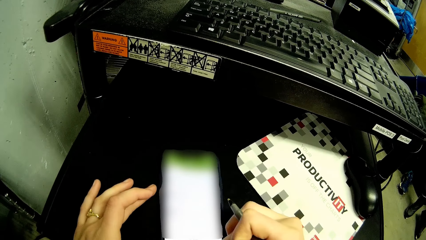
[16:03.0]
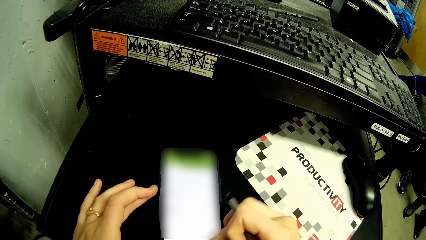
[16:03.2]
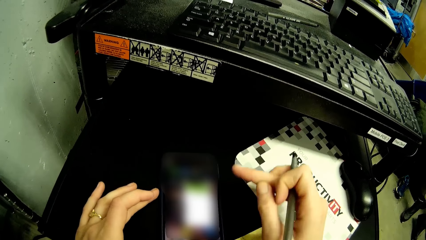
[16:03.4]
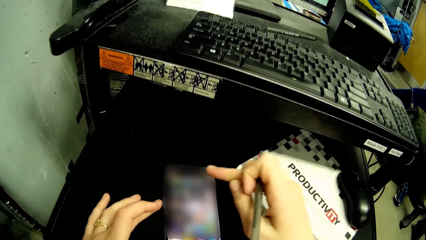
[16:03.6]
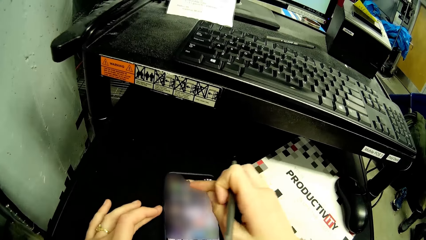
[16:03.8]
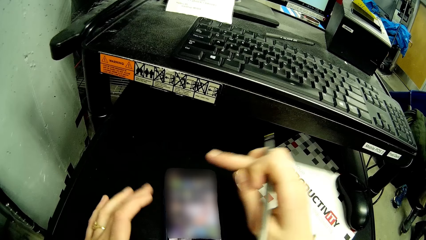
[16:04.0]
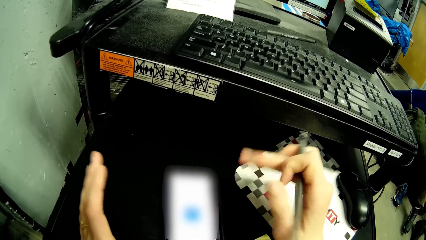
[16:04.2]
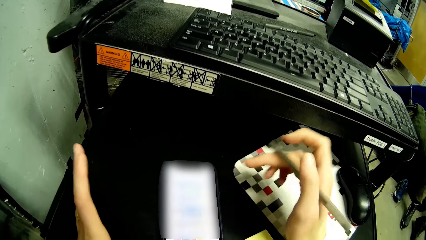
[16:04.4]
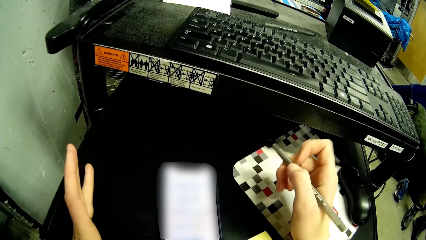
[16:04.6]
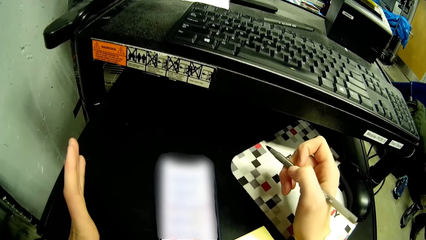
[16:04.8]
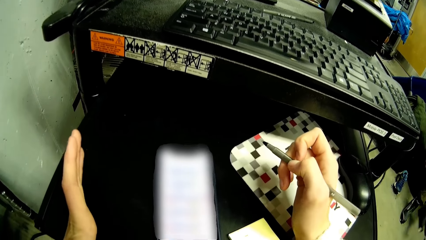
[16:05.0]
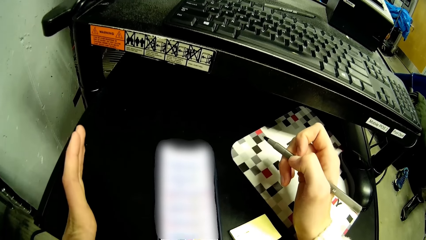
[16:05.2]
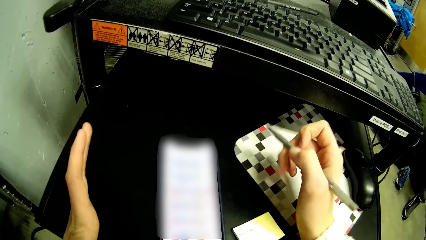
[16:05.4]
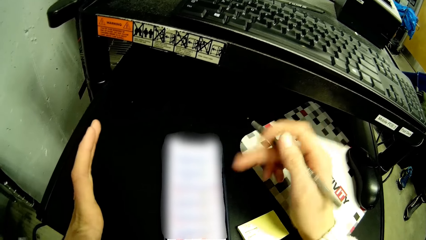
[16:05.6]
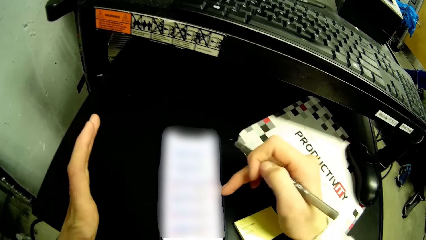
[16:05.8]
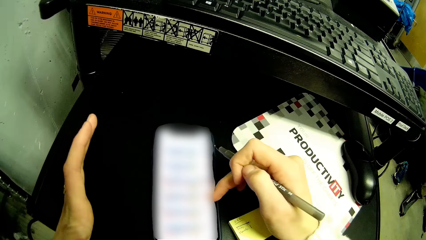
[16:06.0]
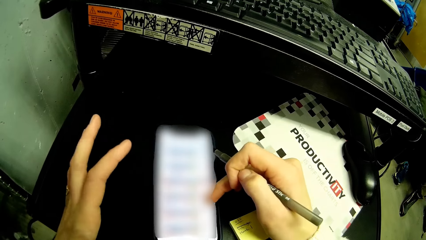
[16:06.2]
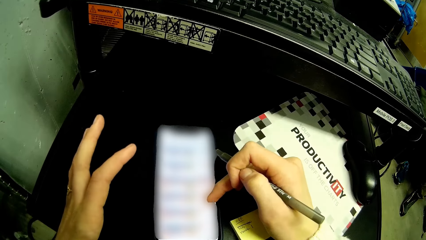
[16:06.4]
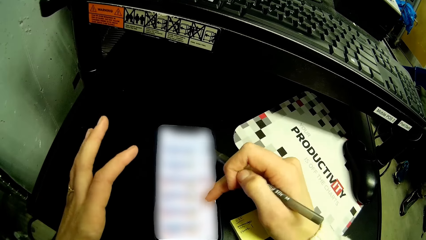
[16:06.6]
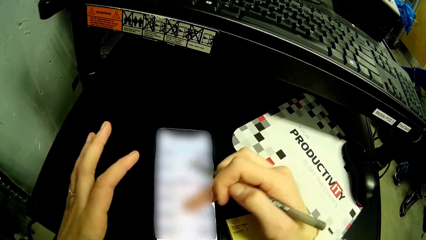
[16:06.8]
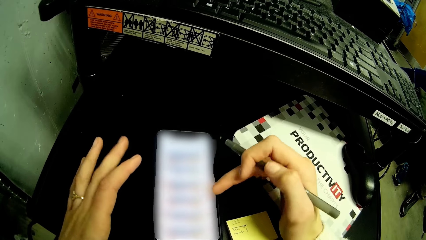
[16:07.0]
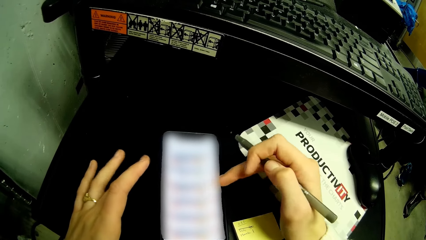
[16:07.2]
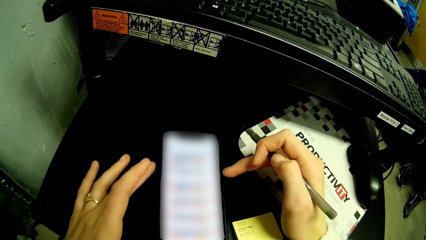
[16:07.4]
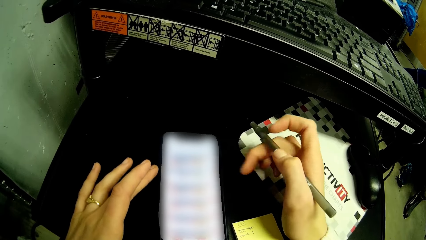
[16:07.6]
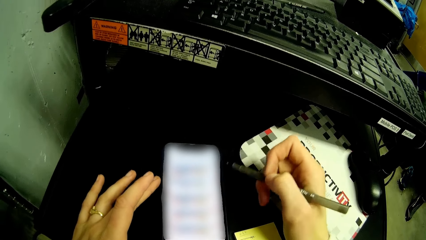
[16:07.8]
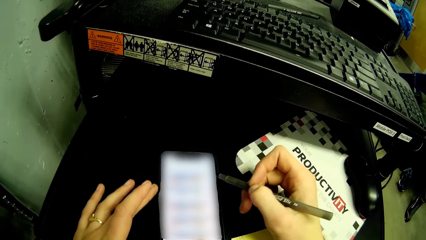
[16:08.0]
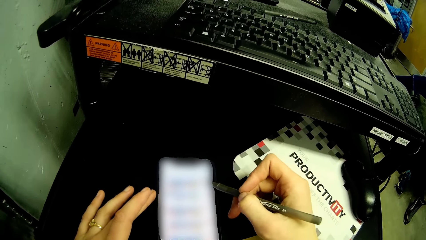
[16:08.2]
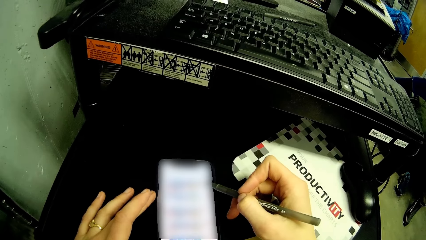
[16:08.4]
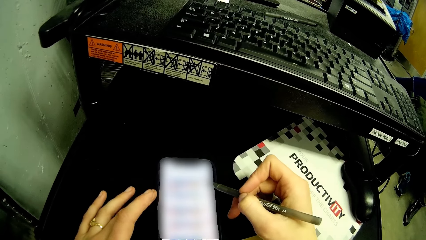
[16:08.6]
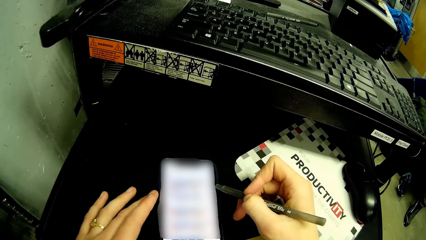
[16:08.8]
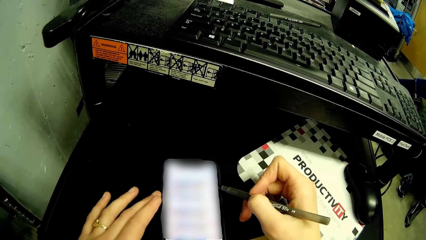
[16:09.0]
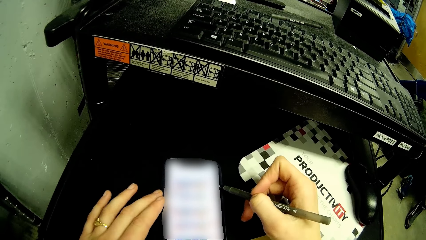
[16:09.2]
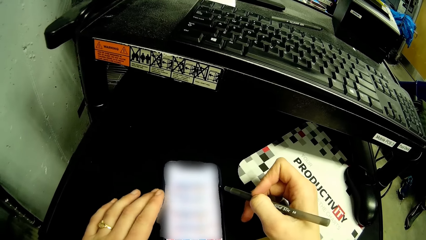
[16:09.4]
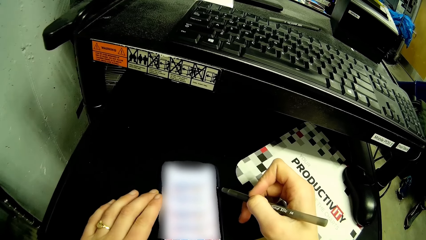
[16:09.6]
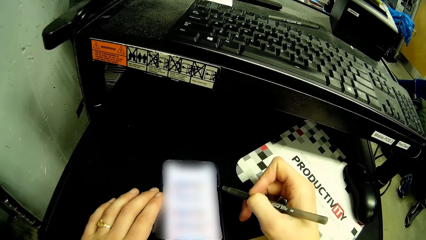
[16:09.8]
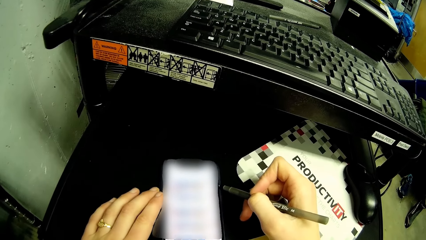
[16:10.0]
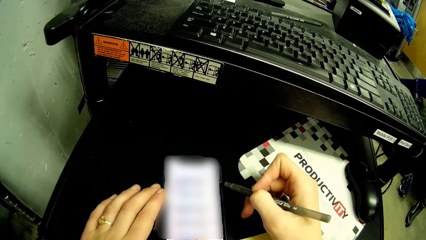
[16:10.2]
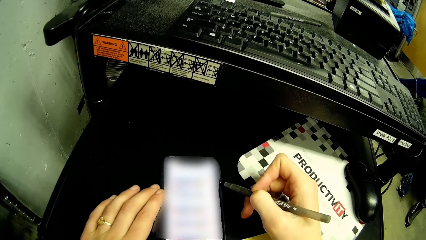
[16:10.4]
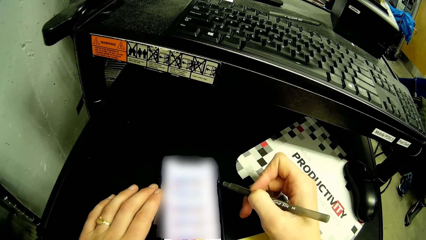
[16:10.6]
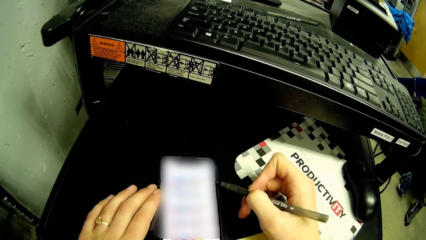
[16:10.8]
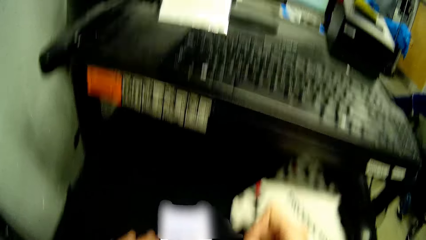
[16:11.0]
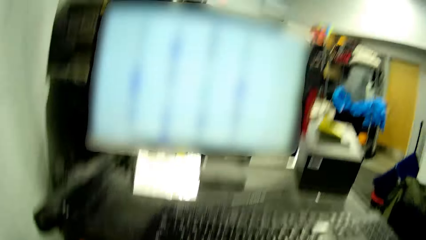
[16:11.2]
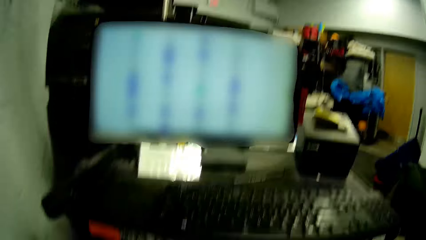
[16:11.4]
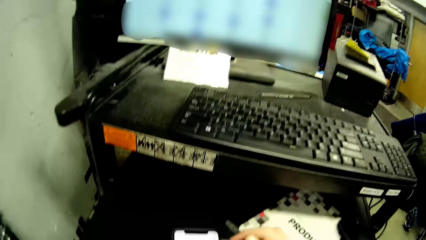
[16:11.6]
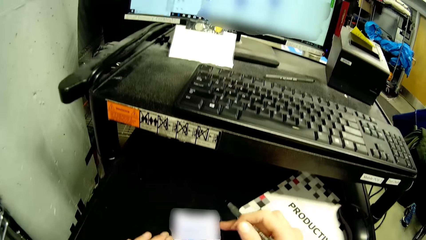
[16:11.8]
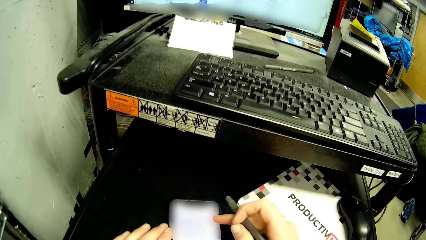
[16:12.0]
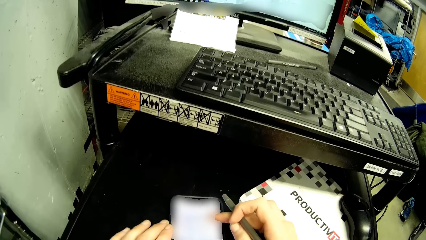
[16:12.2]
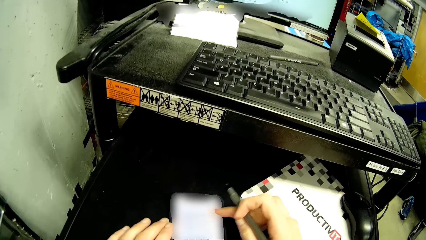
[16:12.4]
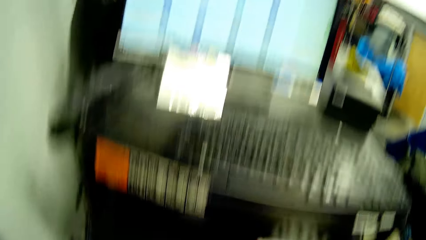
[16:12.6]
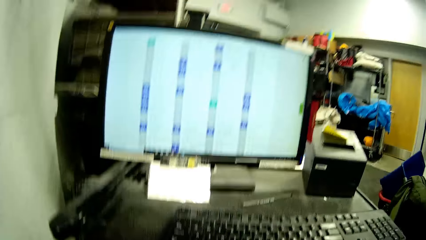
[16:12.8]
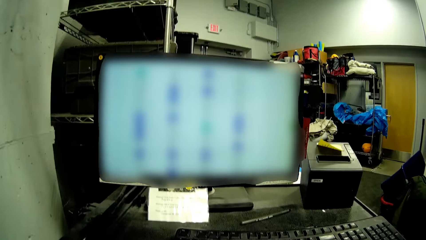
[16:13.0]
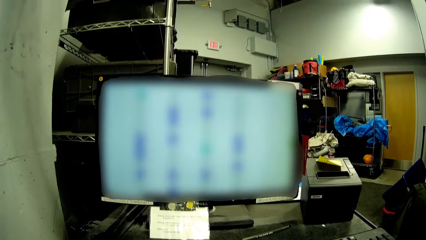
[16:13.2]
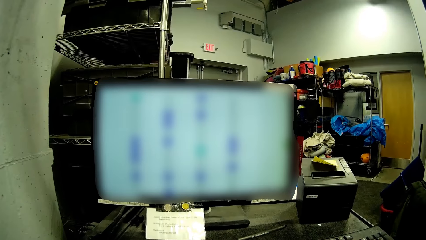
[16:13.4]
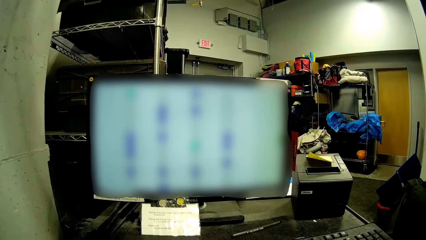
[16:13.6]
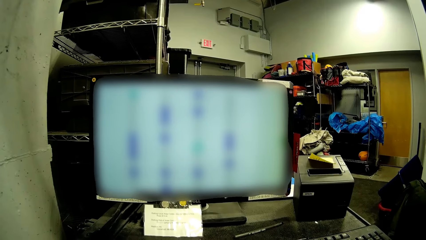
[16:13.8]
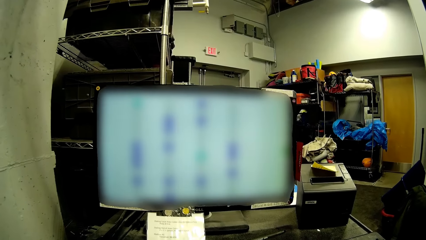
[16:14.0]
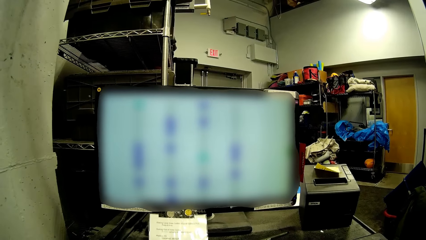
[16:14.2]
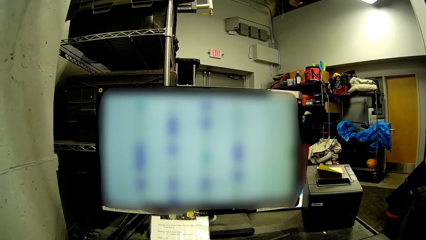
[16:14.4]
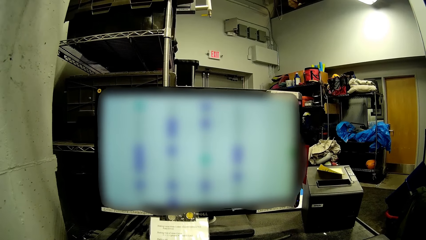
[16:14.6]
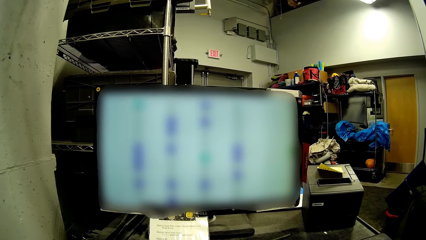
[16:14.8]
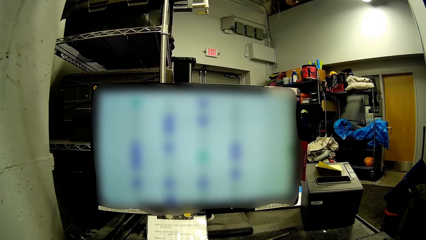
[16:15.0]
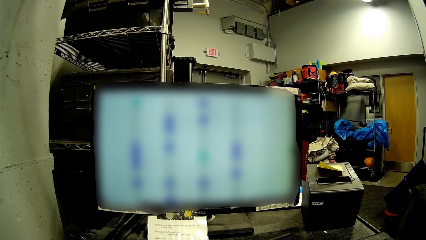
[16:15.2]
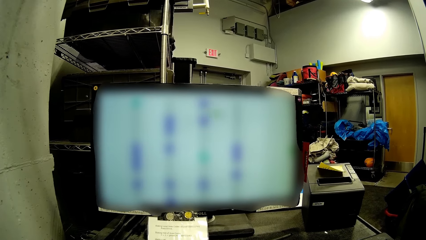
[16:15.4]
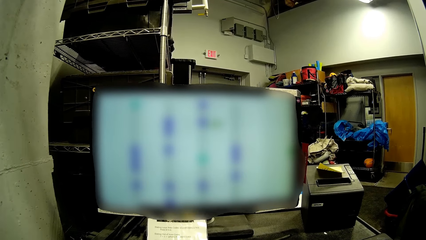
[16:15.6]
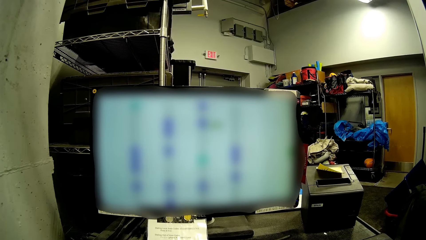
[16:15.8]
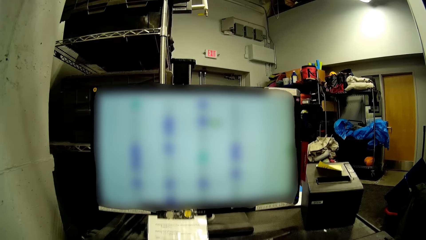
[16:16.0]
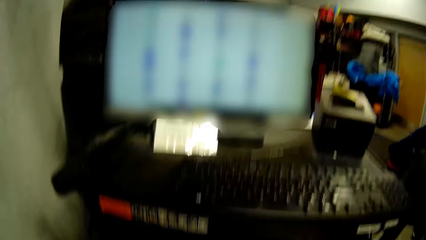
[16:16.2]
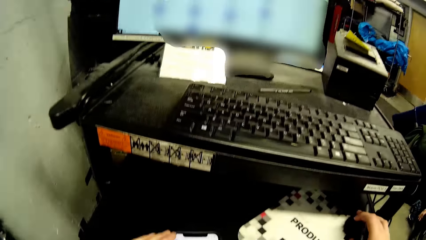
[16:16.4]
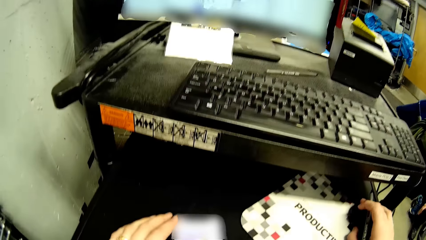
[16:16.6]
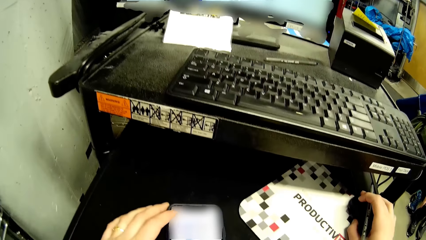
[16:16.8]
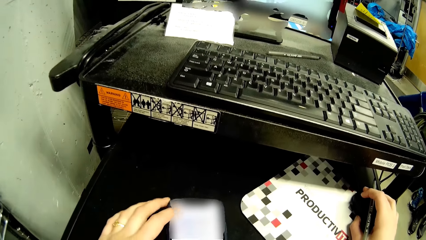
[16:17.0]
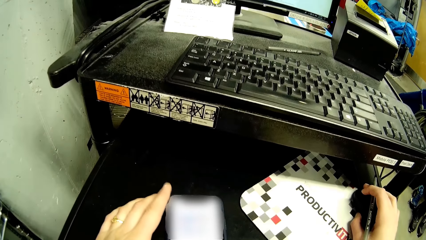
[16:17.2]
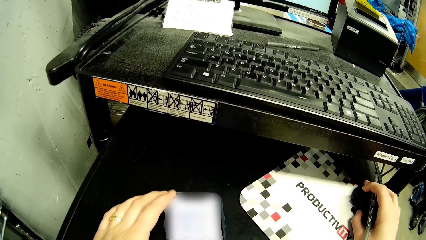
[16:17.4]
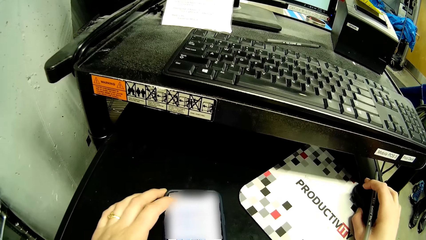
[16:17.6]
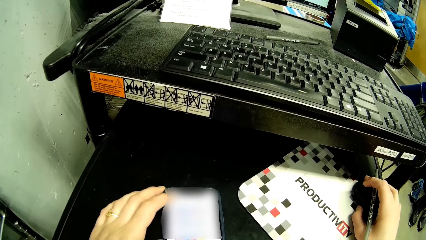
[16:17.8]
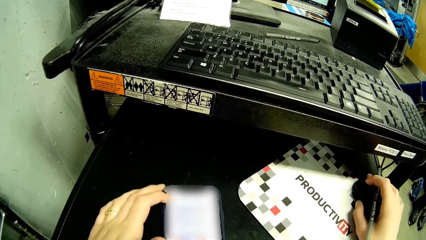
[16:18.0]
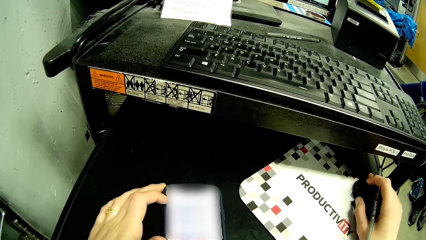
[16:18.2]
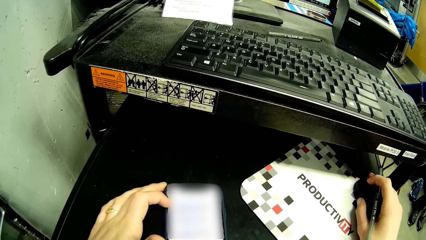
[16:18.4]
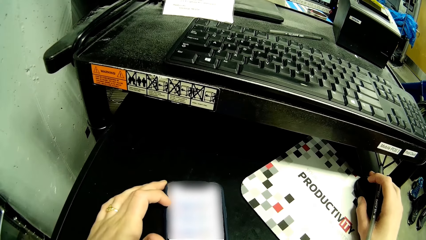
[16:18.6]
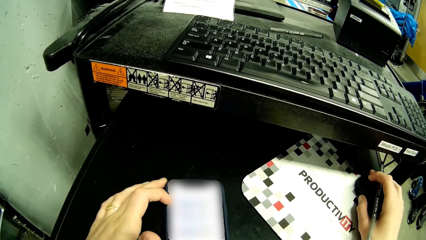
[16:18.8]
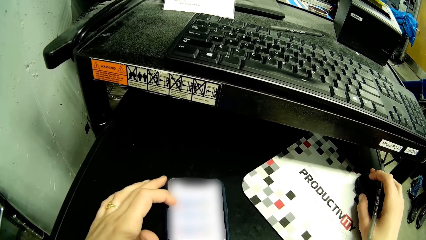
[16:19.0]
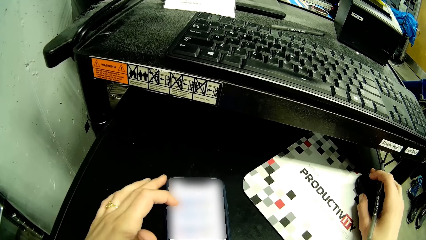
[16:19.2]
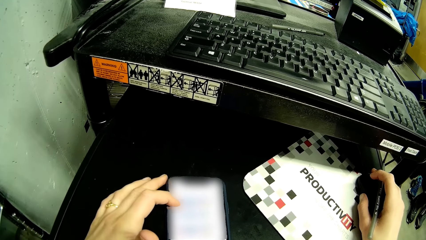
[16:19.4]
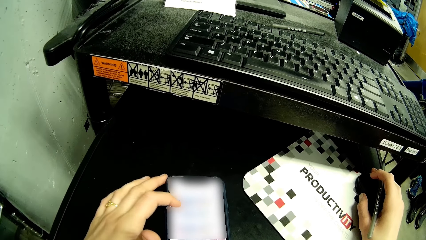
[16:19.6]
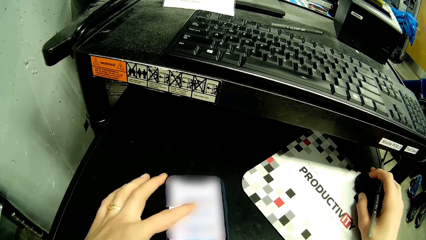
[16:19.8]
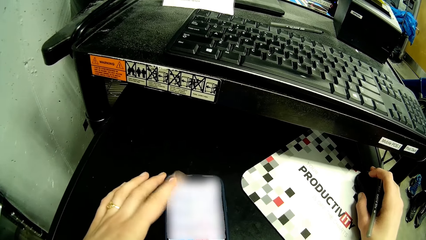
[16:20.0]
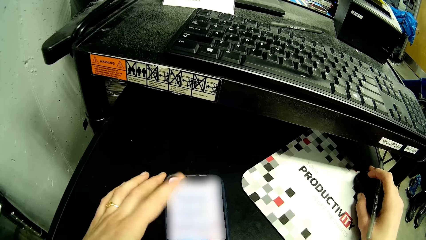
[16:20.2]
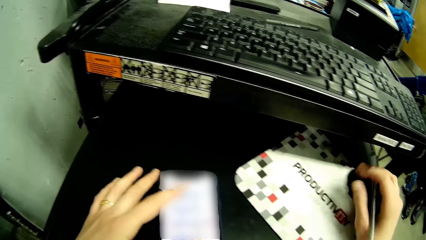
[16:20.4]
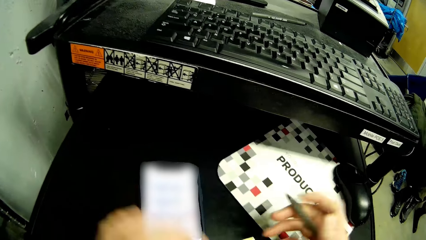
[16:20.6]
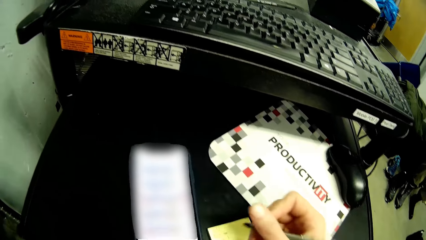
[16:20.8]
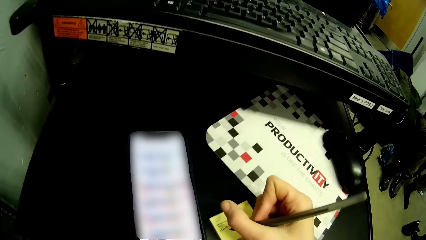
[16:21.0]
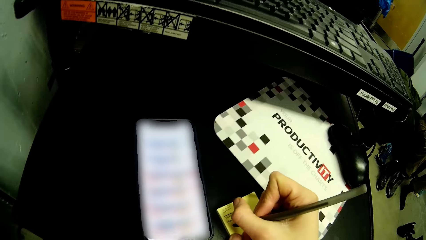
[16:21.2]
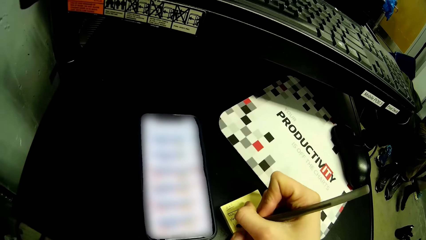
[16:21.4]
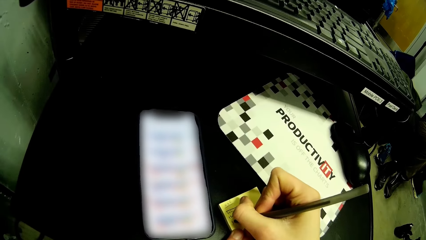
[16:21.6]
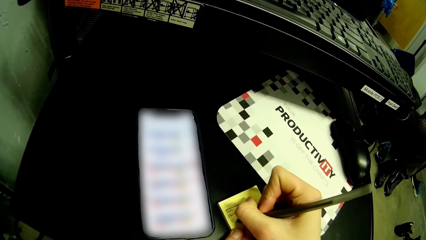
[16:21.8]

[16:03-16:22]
The camera wearer operates the phone on the black shelf with her right hand. She holds the phone on the black shelf with her left hand. She operates the phone on the black shelf with her right hand. She operates the mouse on the black shelf with her right hand. She operates the phone on the black shelf with her left hand. She removes her right hand from the mouse on the black shelf. She writes on the sticker note on the black shelf with a pen in her right hand. She holds the sticker note on the black shelf with her left hand.
